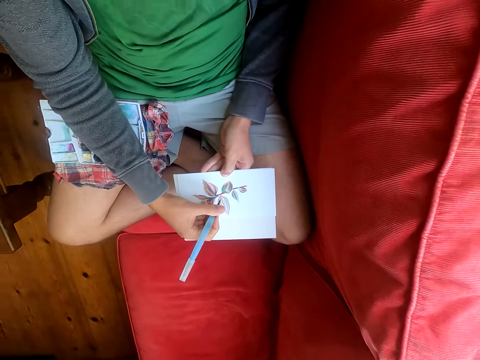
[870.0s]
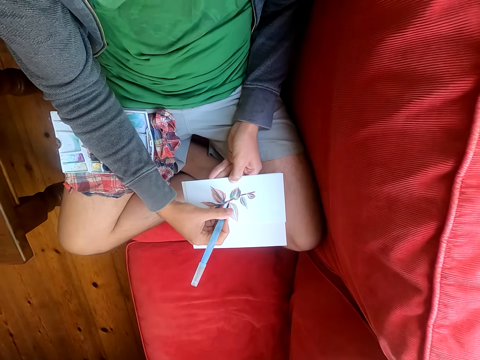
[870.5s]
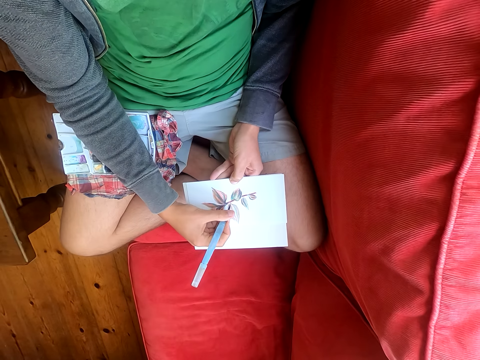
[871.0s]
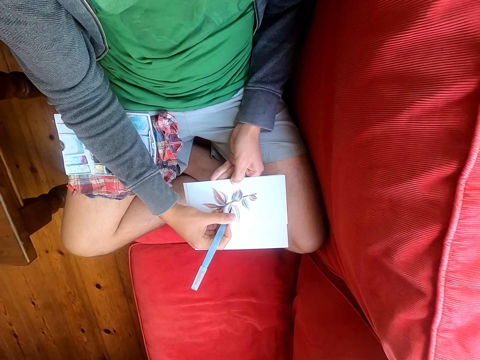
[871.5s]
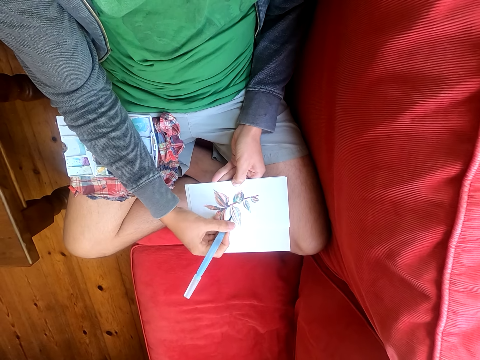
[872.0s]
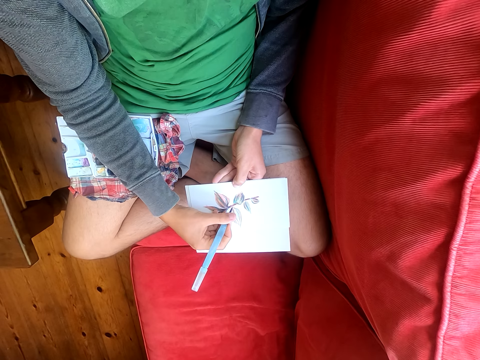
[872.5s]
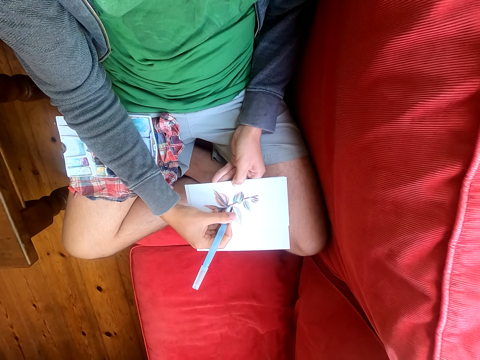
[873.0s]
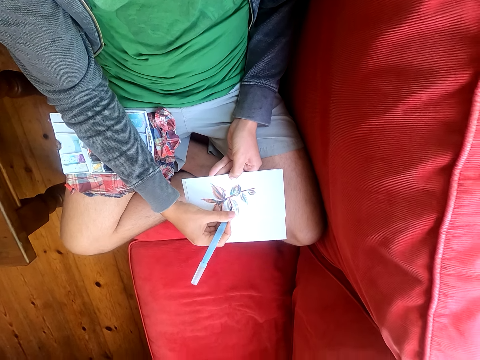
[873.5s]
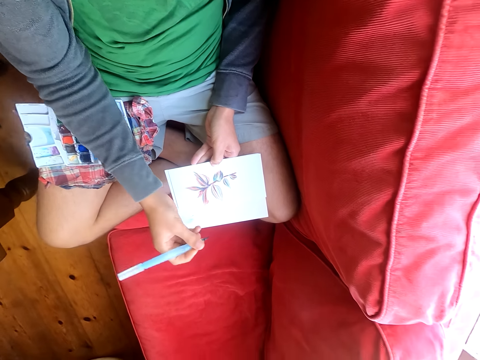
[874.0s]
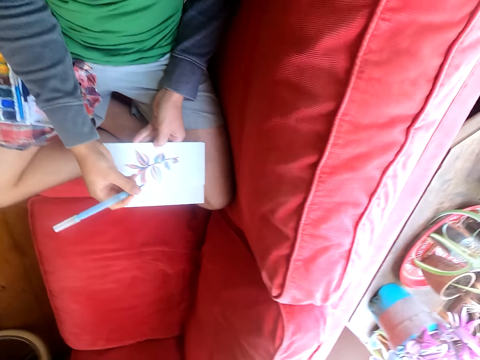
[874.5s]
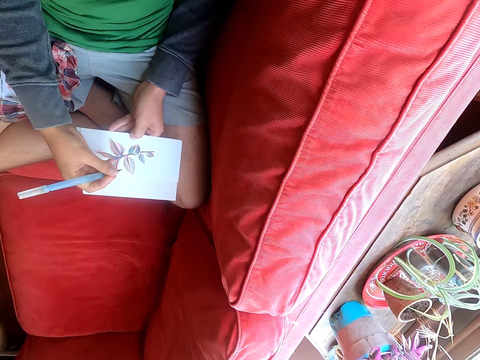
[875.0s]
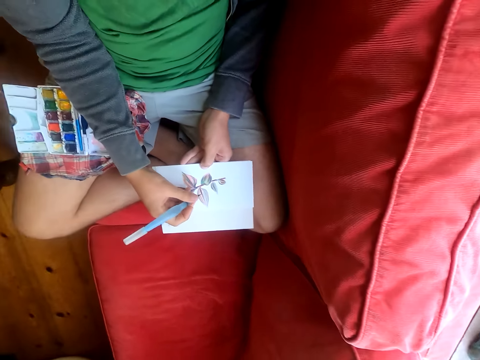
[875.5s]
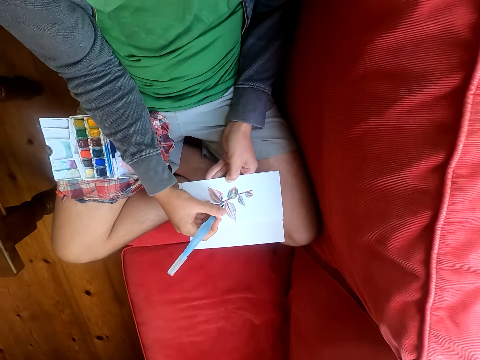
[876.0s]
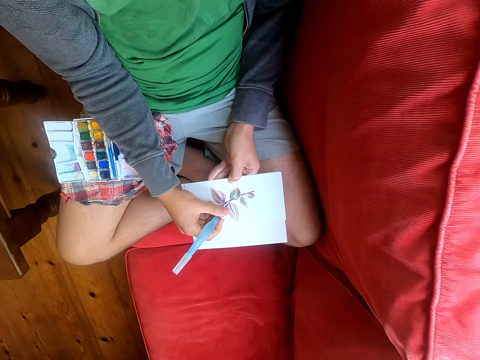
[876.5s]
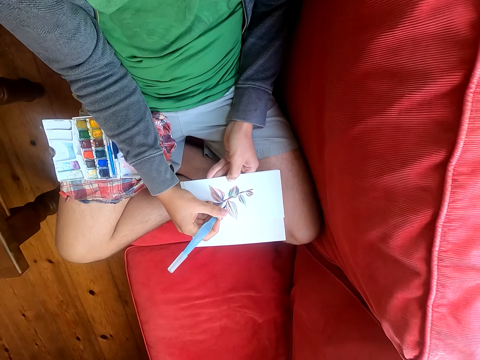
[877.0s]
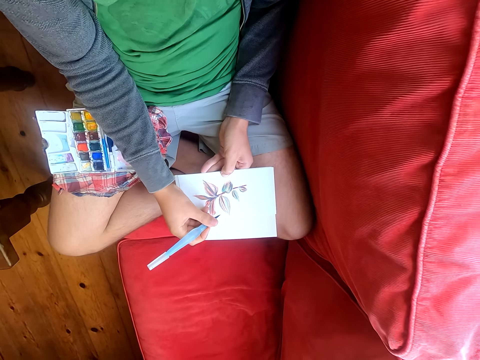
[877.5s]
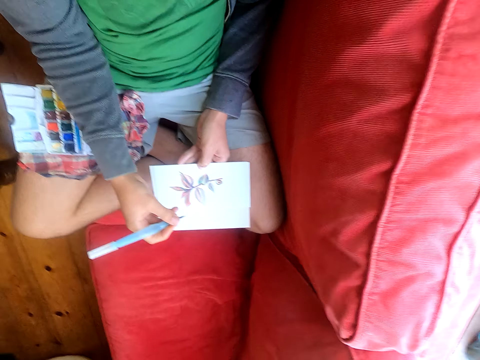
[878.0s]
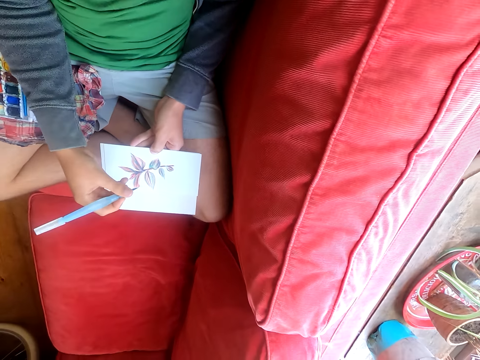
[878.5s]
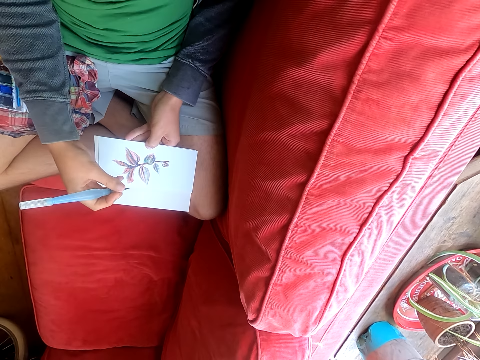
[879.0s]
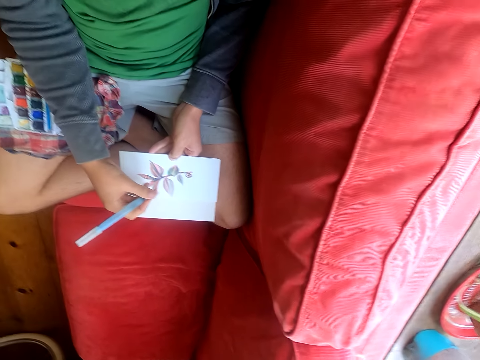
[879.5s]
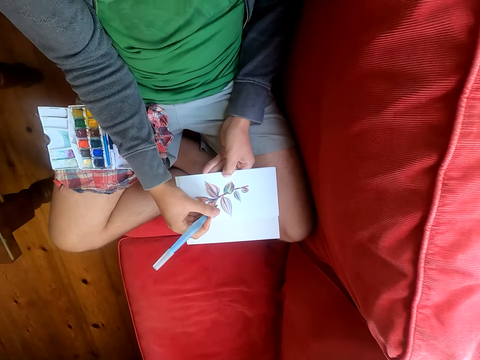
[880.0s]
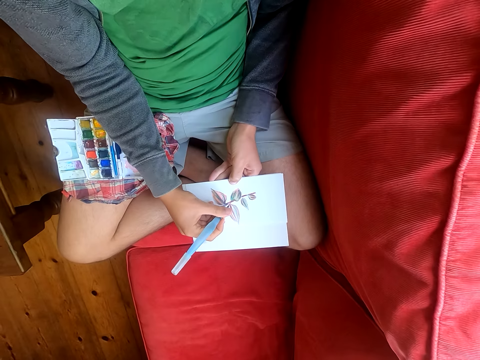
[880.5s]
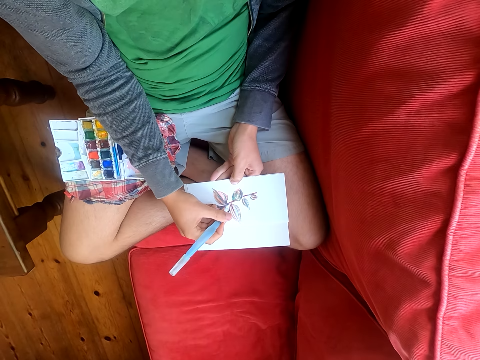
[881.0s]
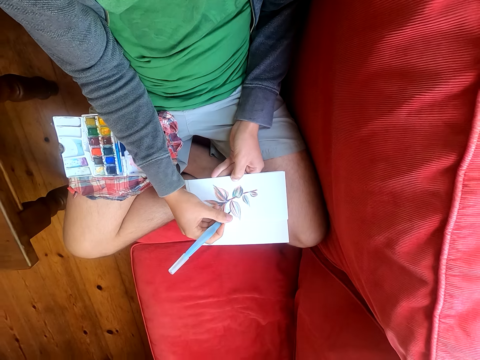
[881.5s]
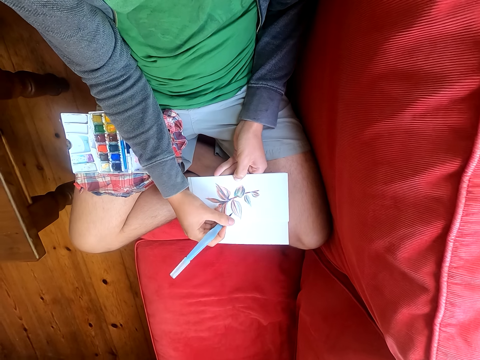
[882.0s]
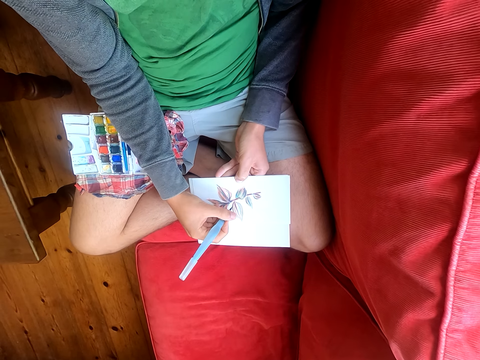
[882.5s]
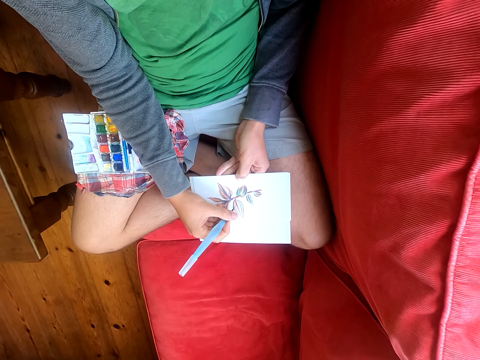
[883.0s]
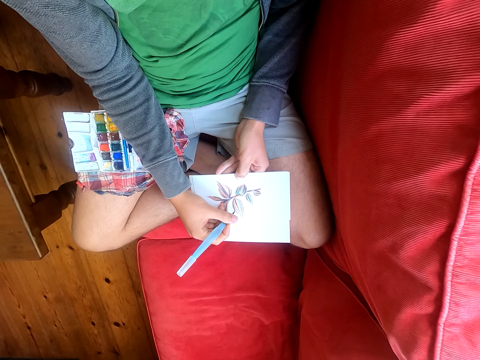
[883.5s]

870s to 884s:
The camera wearer paints on the drawing on the piece of paper with a paint brush. They look around. They paint the paper with the paint brush. They look around. They paint the paper with the paint brush.

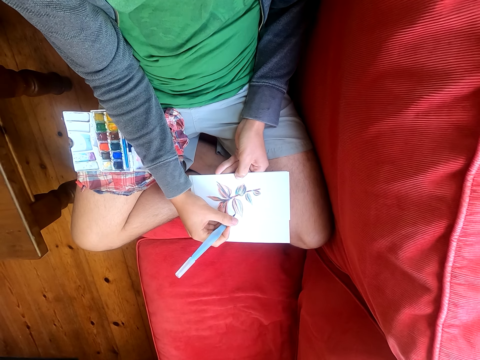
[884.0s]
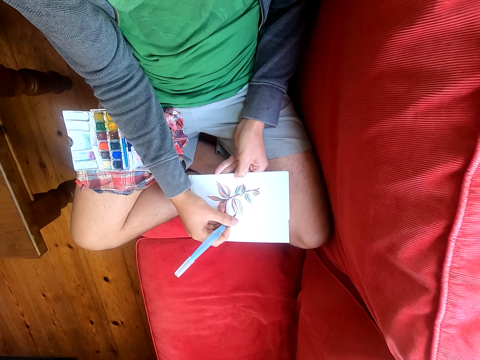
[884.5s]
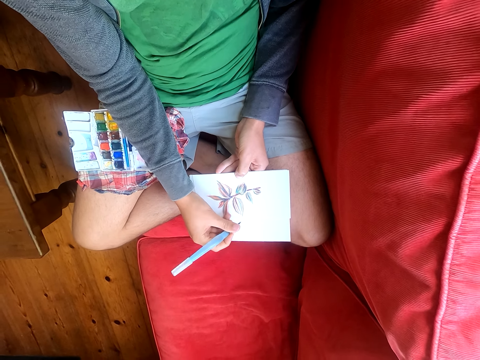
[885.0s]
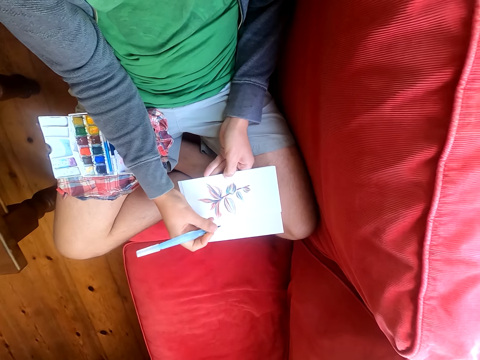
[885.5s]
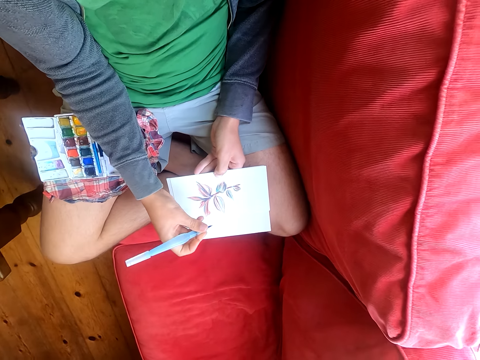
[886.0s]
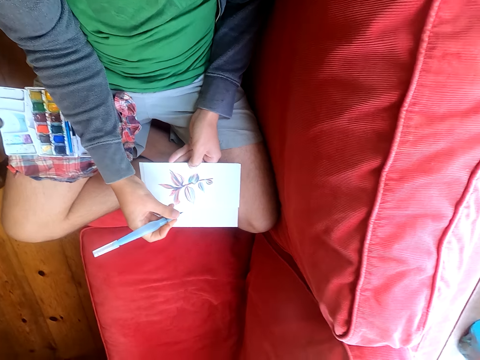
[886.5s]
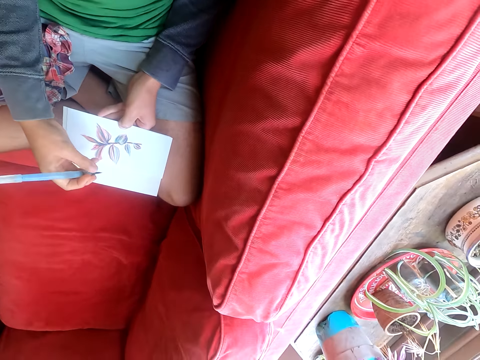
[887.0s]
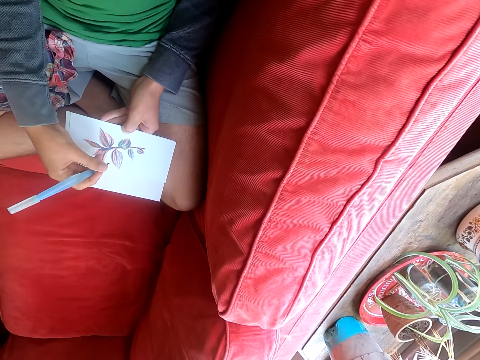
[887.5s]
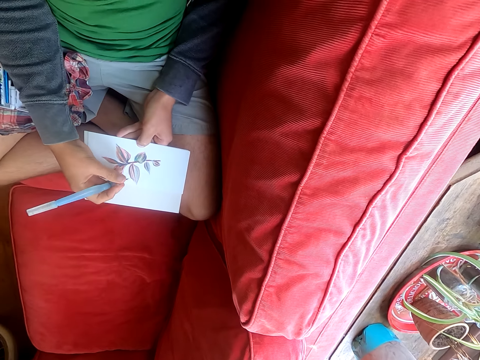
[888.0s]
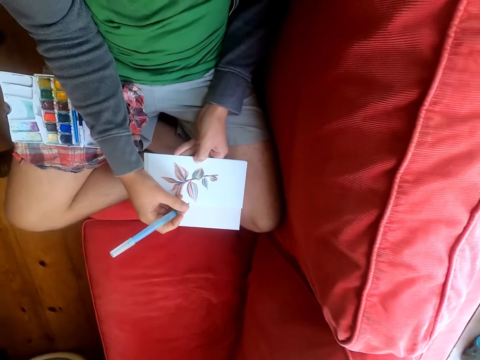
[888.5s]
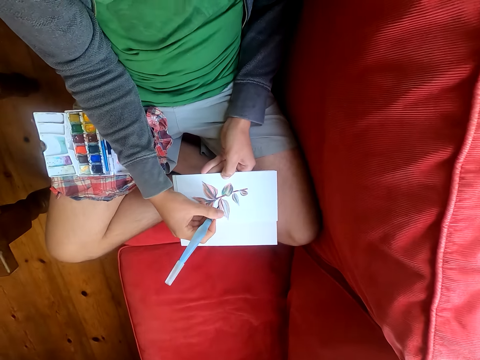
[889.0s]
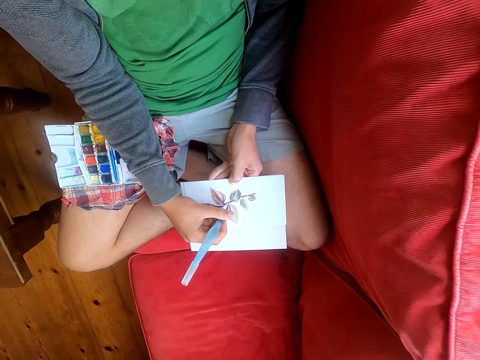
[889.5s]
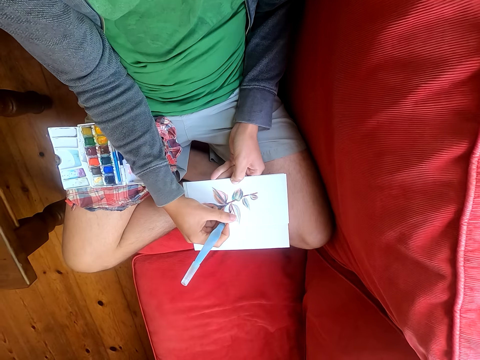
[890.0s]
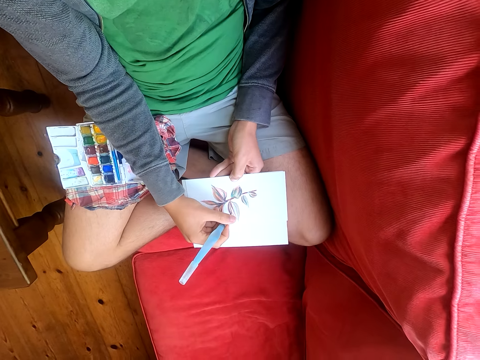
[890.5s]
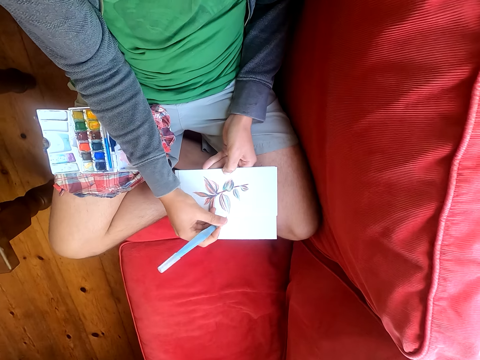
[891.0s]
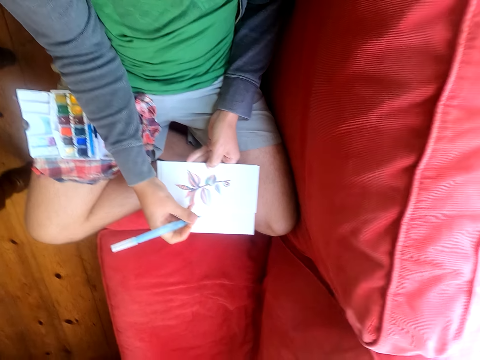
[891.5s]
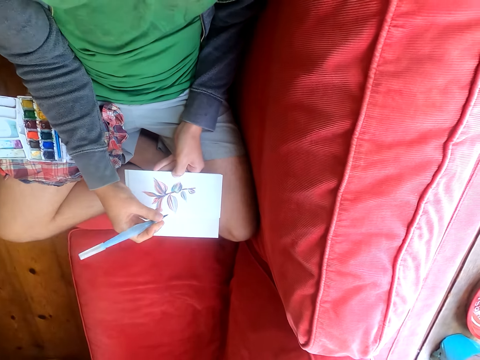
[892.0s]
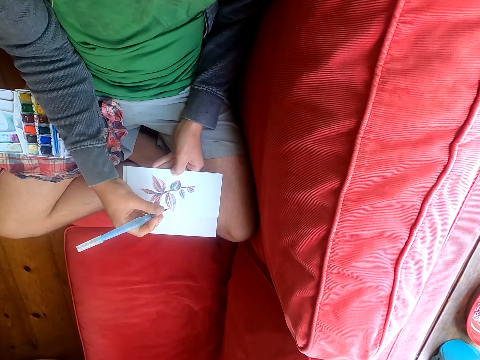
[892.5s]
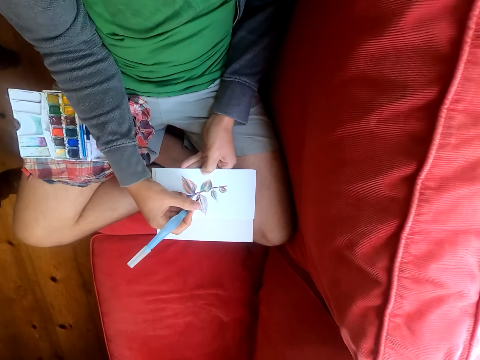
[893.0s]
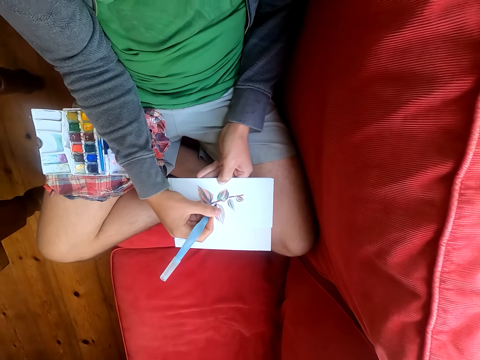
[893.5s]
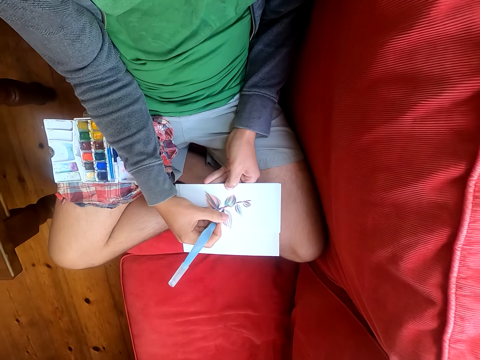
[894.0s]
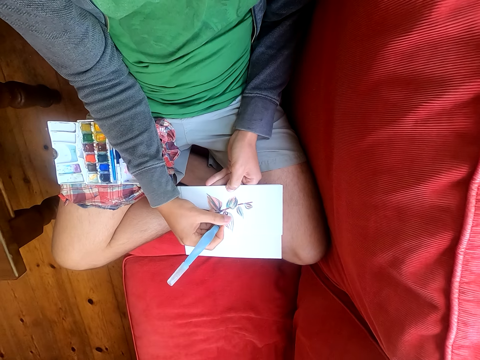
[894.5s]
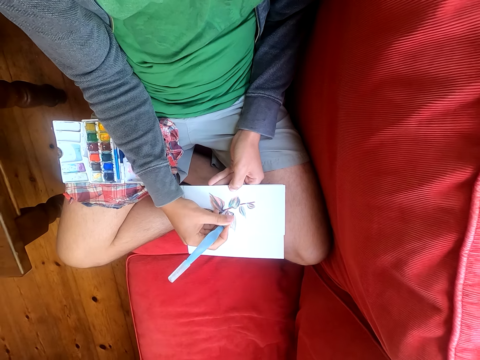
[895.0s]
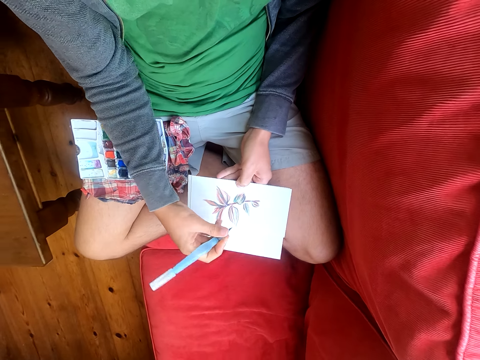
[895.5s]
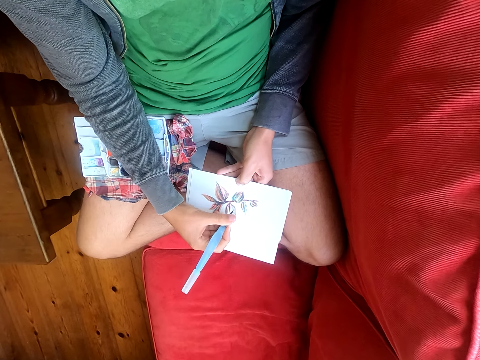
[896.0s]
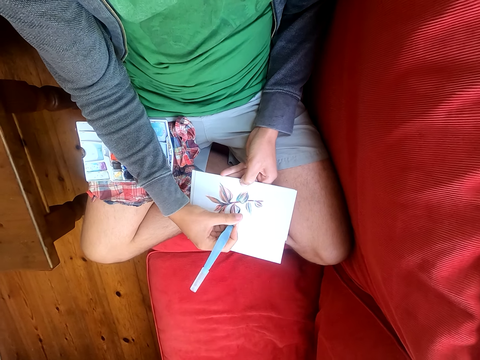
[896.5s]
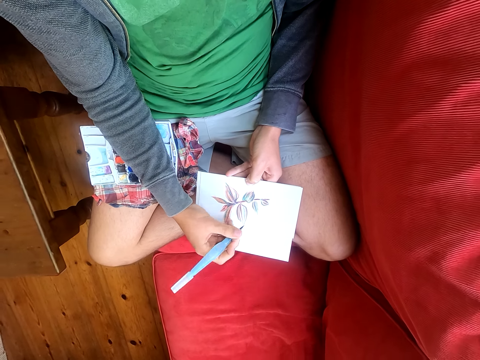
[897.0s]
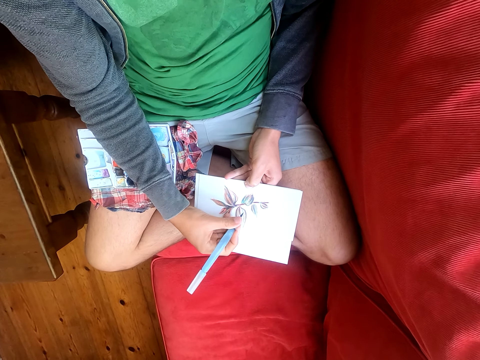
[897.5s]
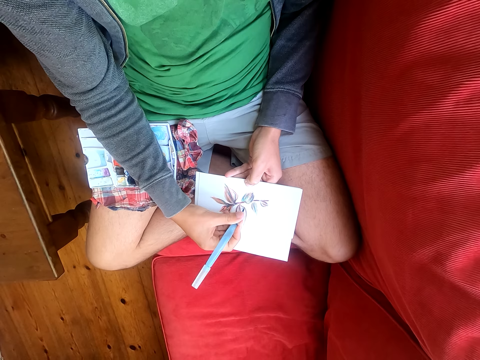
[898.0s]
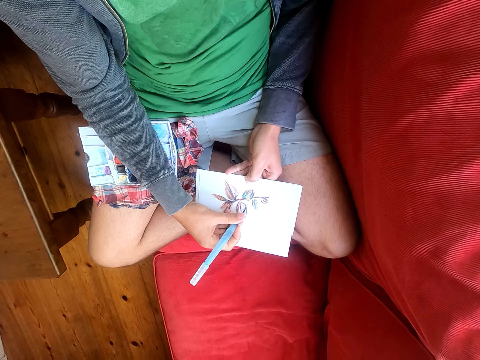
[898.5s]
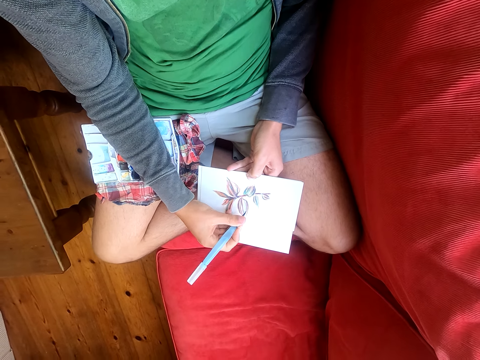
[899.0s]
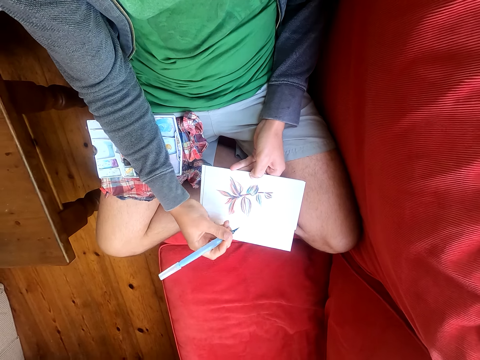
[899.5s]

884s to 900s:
The camera wearer looks around. He paints a paper with a paint brush. He moves his head sideways. He paints on the drawing on the piece of paper.
